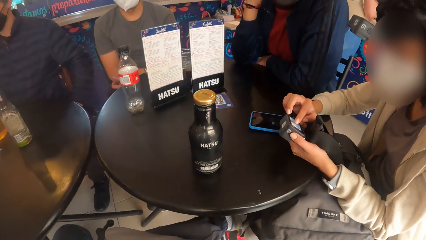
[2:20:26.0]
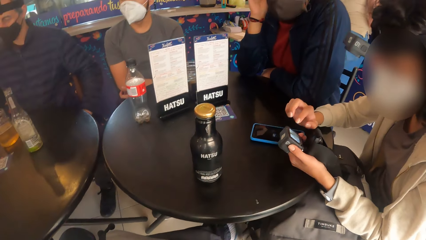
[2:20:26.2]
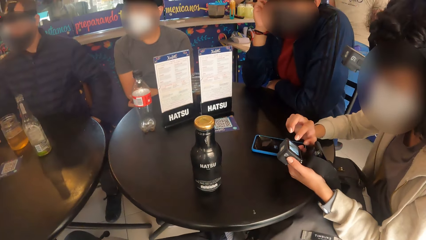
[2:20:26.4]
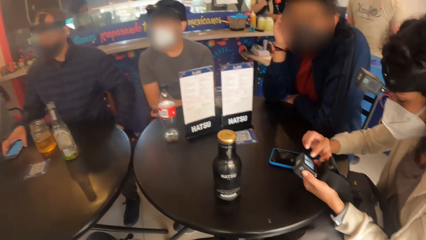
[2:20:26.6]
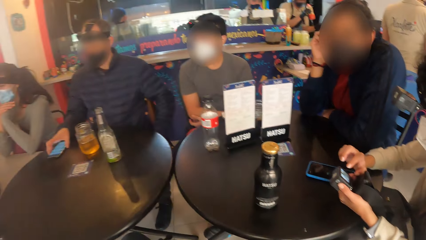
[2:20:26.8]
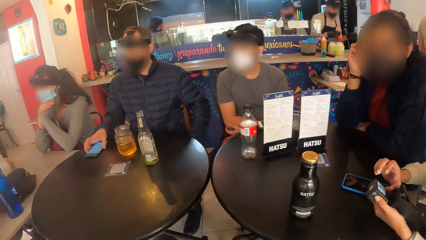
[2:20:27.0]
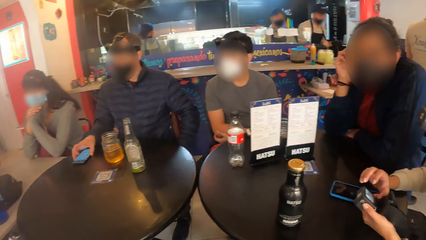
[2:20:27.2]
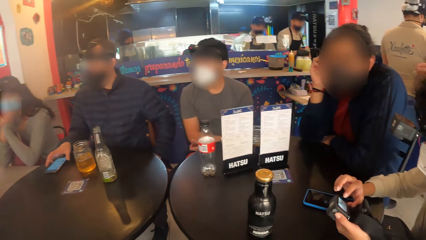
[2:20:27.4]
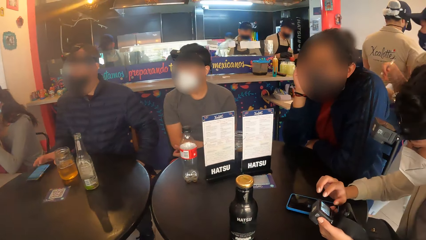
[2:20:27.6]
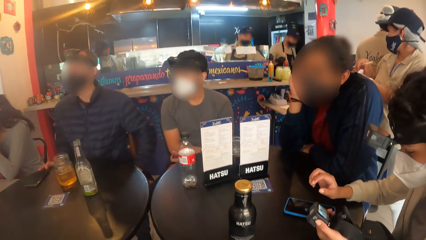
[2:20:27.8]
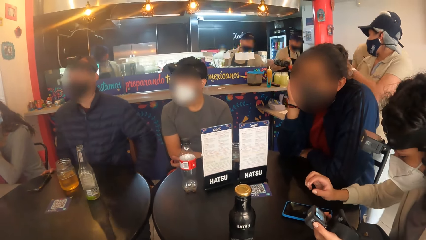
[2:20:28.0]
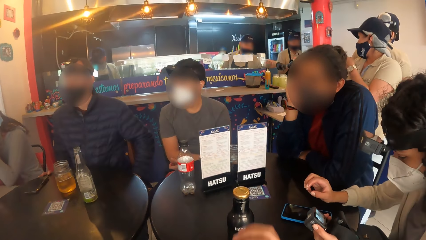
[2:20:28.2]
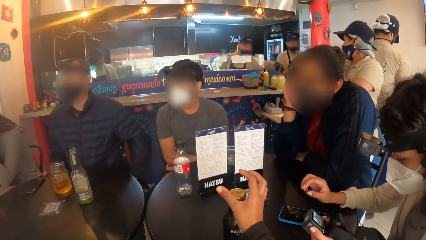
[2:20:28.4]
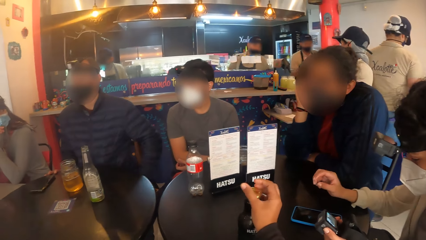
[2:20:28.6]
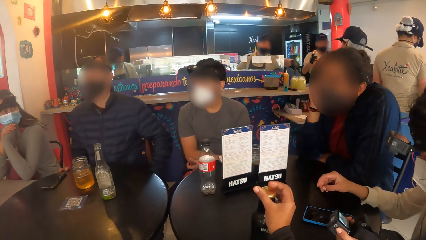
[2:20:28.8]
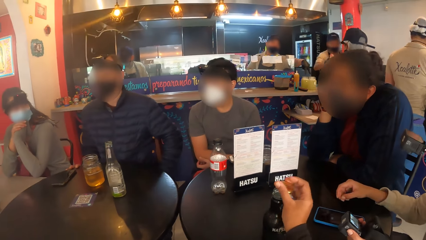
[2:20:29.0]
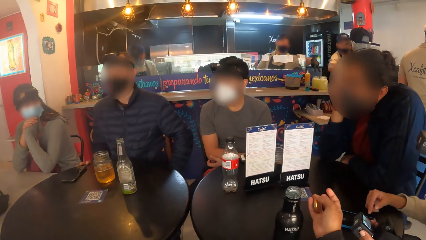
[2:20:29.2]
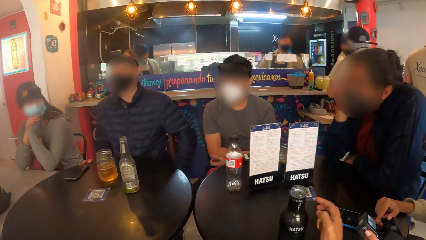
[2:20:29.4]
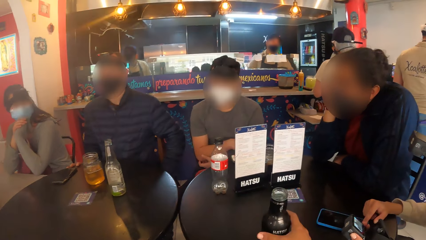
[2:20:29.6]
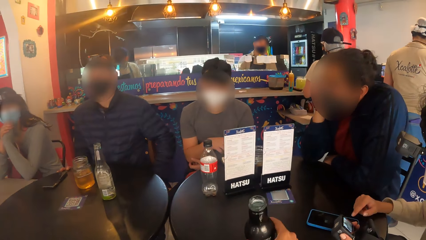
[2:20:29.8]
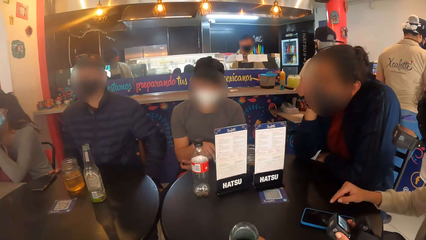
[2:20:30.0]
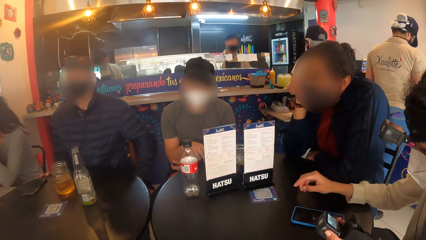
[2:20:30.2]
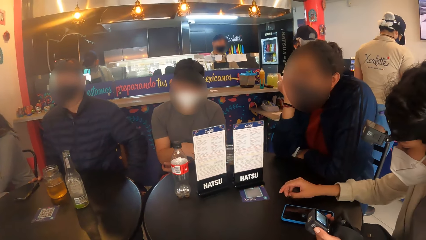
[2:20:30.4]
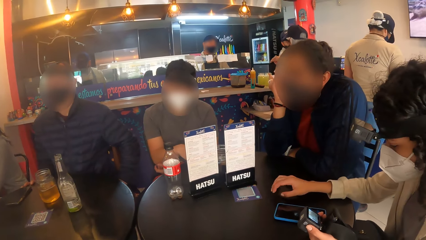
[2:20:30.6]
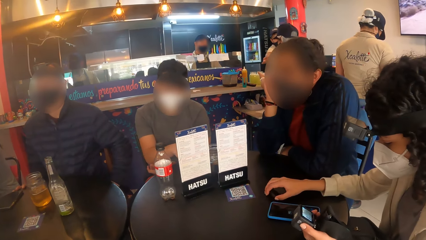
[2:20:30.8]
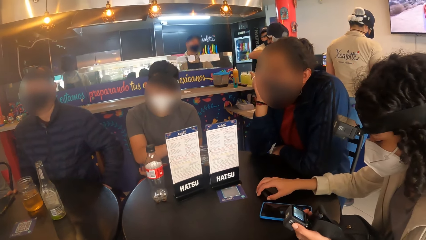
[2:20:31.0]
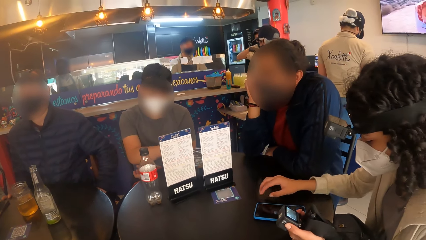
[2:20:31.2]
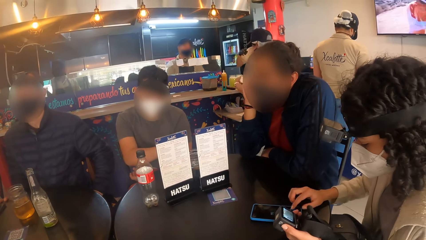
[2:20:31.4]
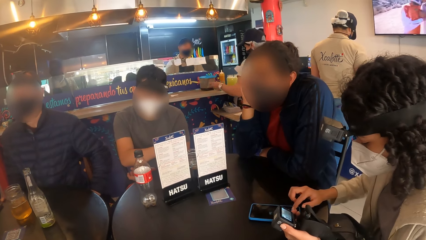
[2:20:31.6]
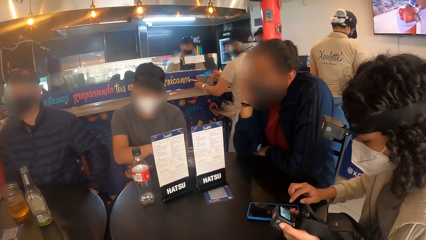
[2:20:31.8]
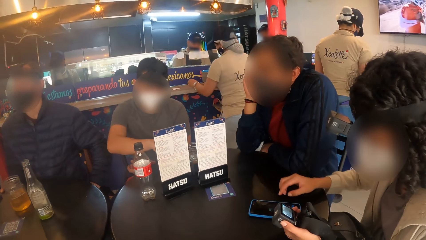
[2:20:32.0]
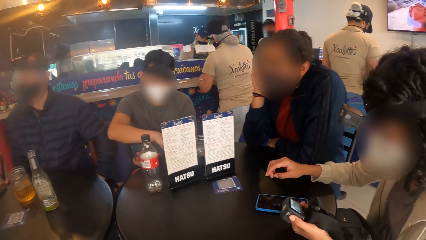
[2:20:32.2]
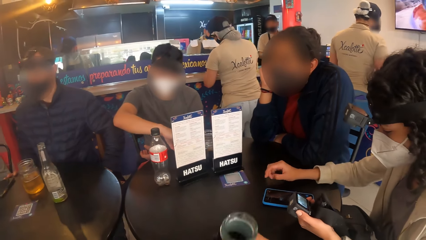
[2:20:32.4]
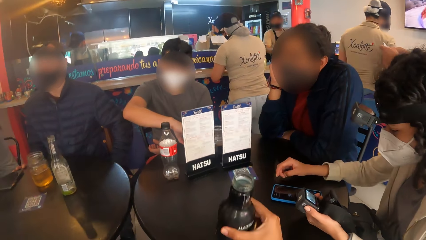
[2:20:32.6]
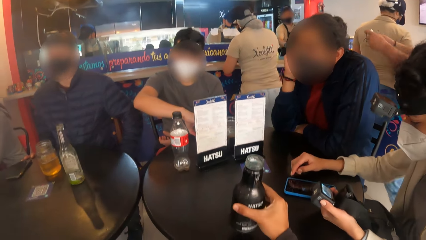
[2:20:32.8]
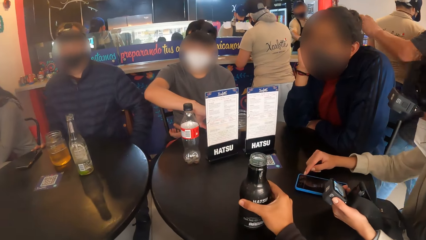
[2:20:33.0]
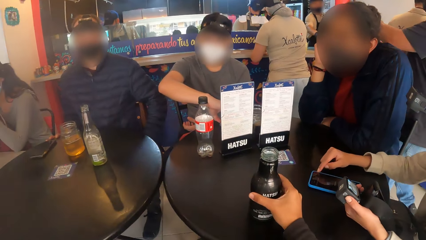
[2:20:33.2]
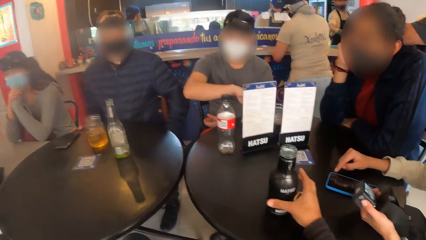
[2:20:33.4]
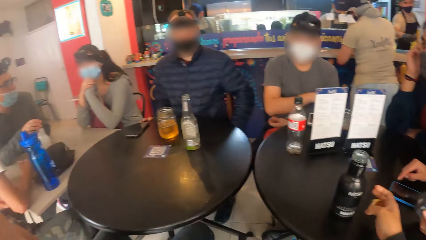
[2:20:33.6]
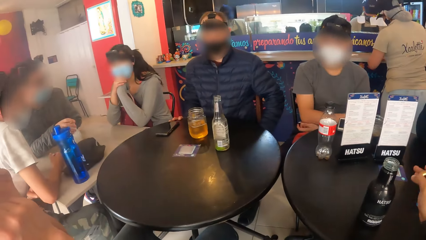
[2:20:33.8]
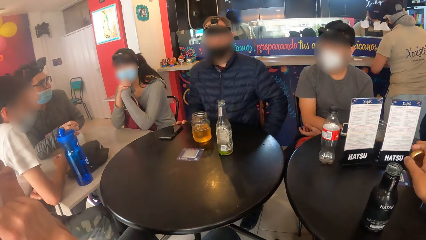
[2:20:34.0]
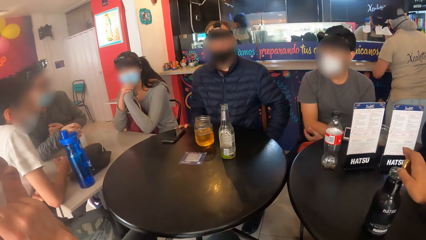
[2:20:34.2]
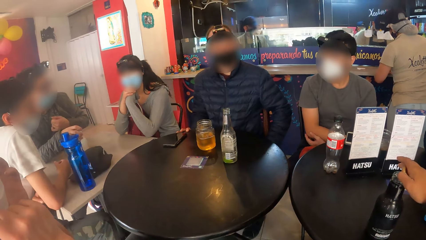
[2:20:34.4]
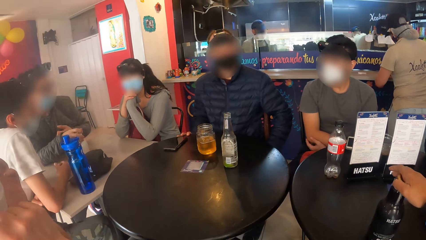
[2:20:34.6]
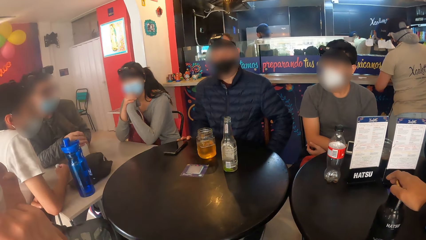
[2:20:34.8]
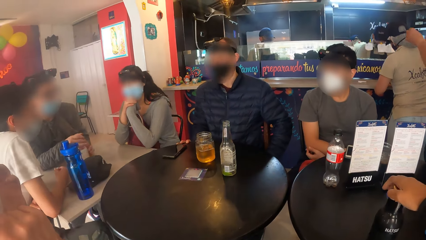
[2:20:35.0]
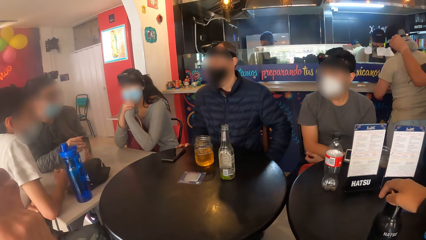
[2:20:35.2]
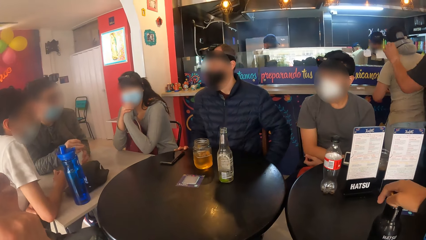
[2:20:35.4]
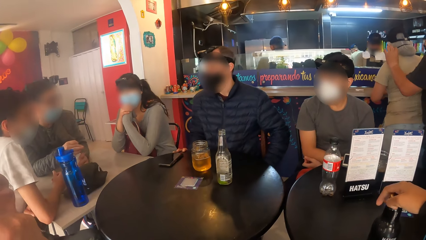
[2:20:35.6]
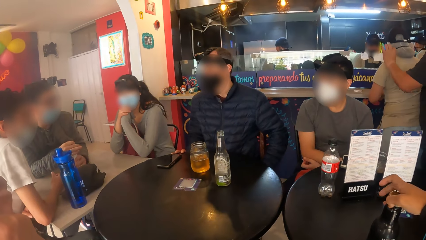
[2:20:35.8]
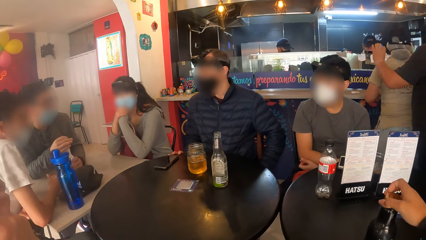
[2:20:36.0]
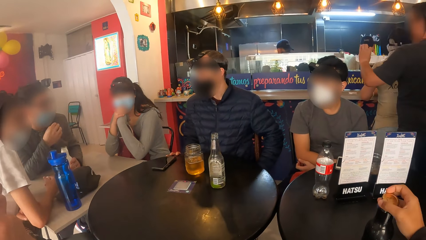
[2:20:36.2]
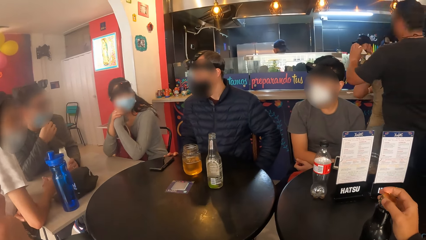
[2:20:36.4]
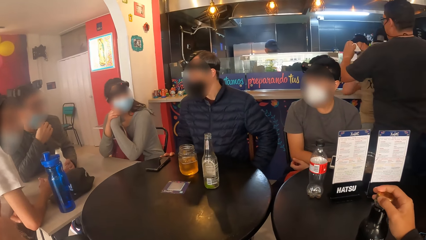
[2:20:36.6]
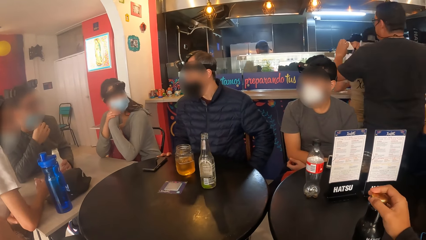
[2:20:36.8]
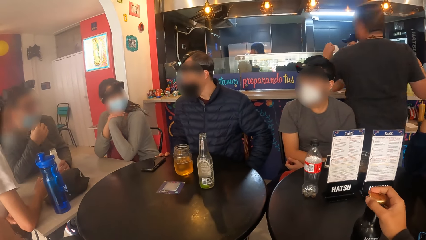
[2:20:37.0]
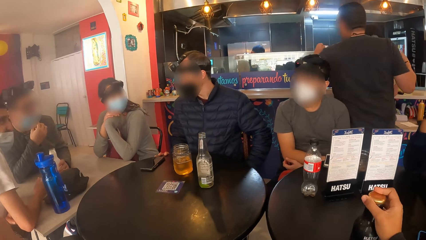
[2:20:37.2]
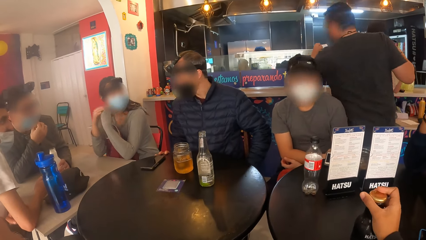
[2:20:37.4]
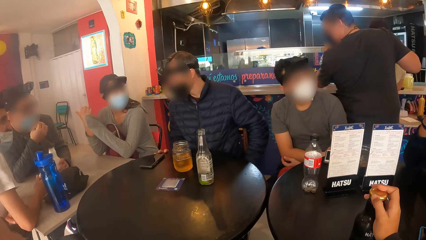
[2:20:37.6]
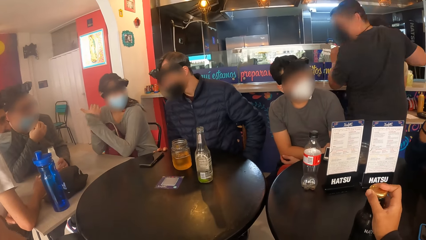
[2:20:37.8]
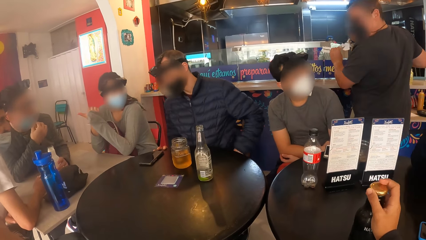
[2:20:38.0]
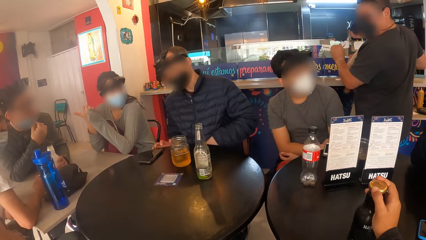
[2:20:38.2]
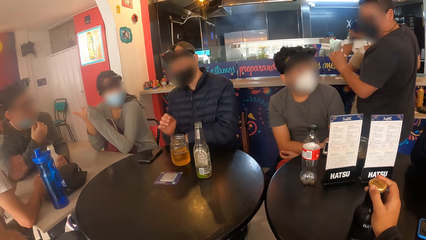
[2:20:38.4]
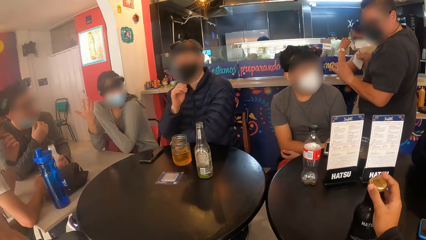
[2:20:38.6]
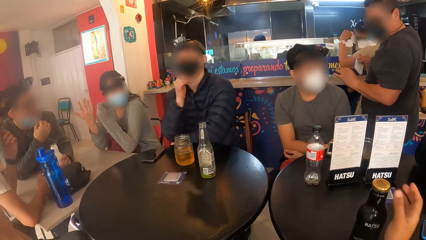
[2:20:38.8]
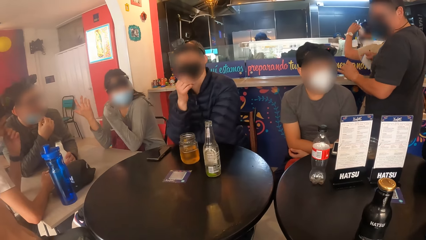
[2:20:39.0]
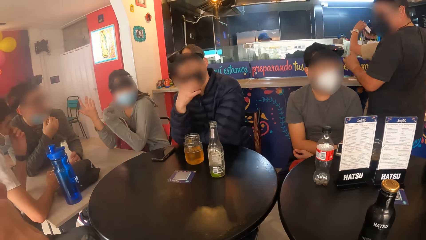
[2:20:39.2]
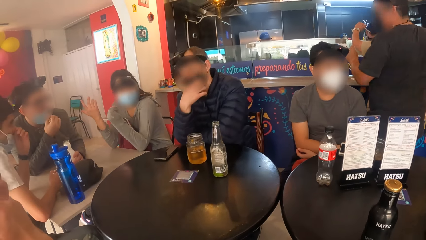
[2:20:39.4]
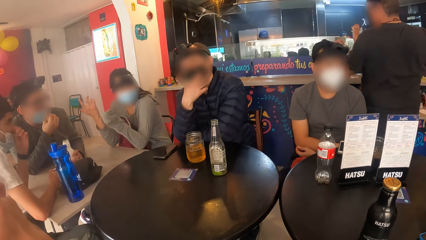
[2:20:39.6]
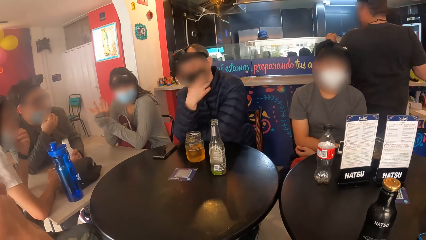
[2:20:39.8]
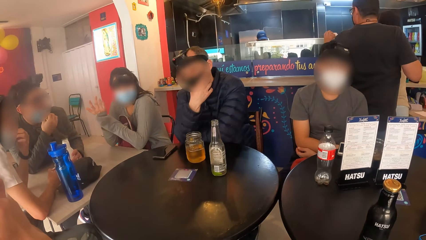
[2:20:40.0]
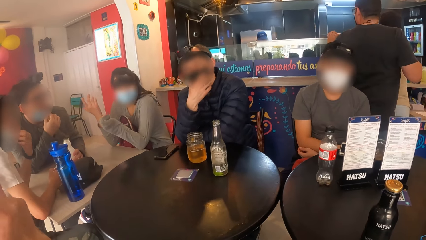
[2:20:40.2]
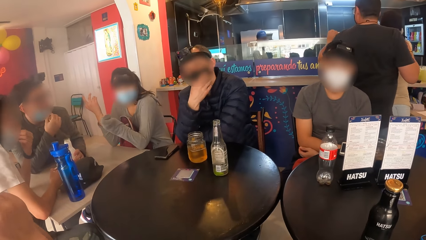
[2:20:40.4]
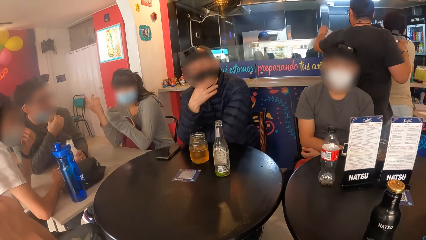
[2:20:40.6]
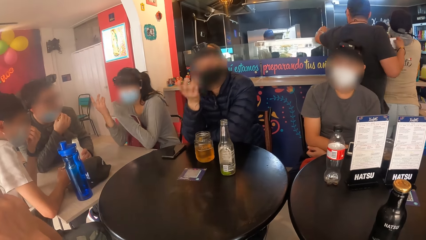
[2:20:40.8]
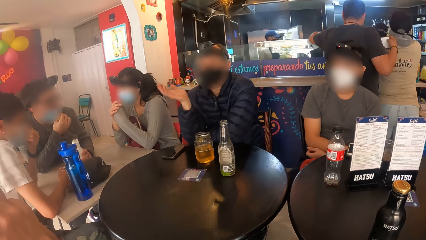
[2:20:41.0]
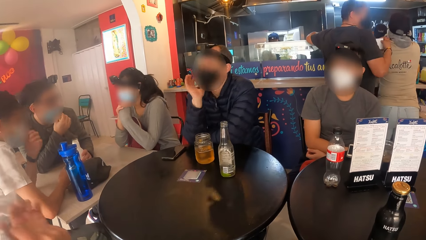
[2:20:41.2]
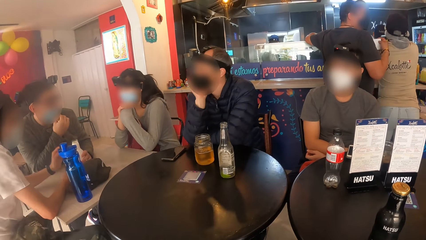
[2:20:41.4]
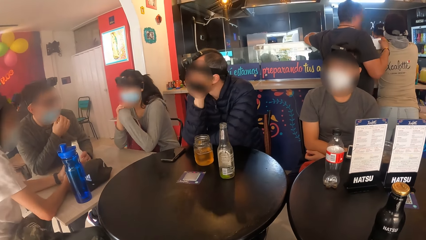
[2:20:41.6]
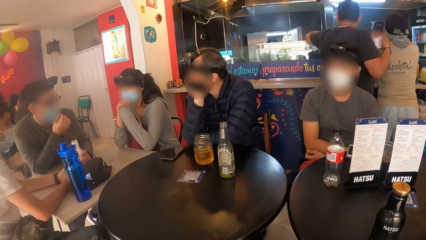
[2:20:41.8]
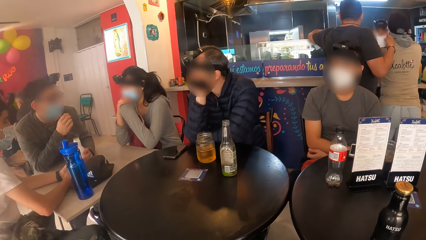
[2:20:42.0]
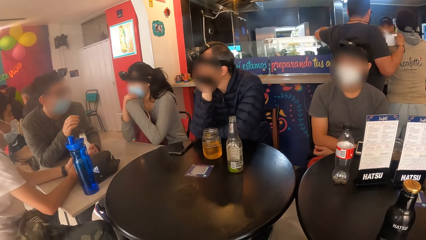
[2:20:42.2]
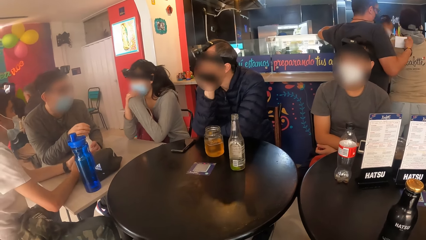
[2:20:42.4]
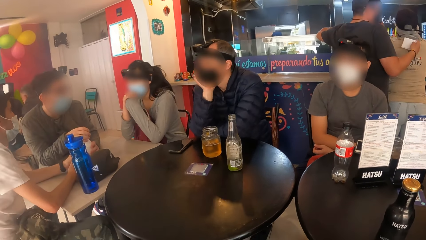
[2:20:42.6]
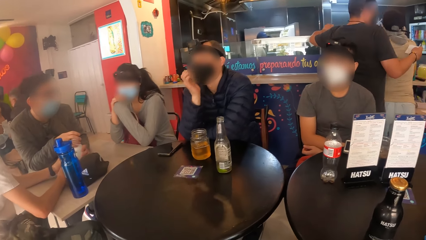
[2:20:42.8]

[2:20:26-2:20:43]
A woman touches the camera in her left hand with her right hand. The camera wearer lifts a bottle on the table with her right hand. She drinks the bottle in her right hand. The woman operates the phone. The camera wearer drops the bottle on the table with her right hand. A man interacts with the group of people.
